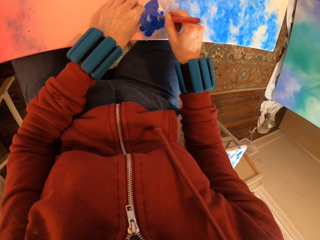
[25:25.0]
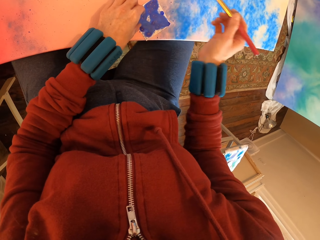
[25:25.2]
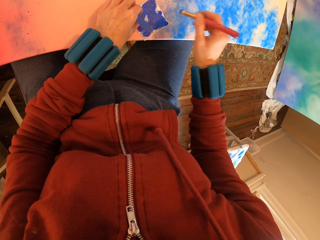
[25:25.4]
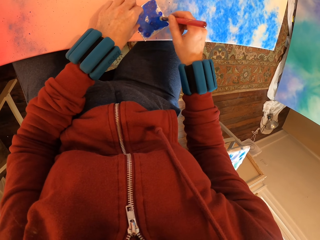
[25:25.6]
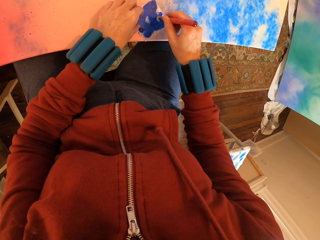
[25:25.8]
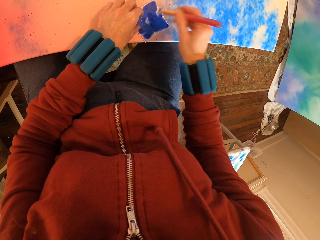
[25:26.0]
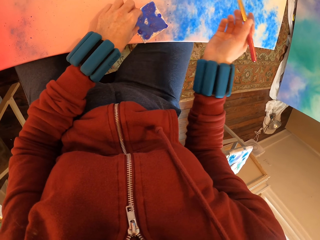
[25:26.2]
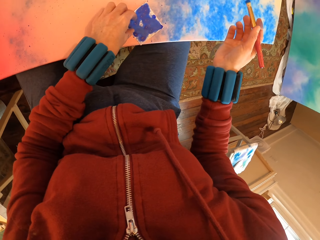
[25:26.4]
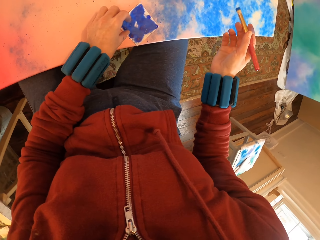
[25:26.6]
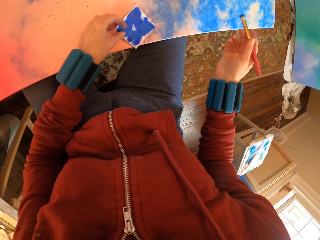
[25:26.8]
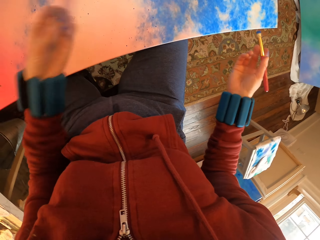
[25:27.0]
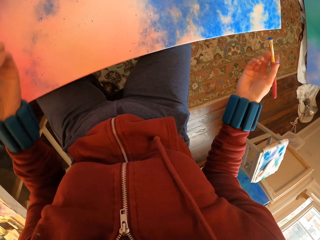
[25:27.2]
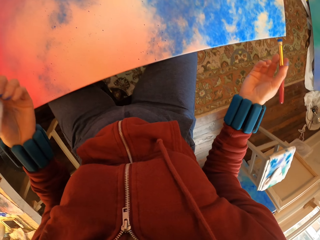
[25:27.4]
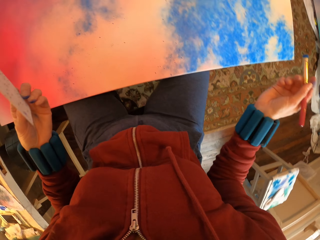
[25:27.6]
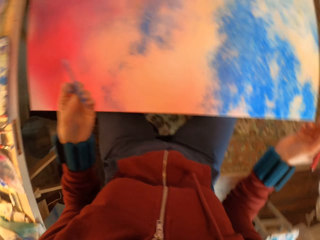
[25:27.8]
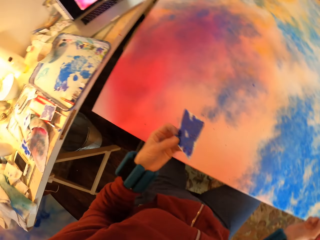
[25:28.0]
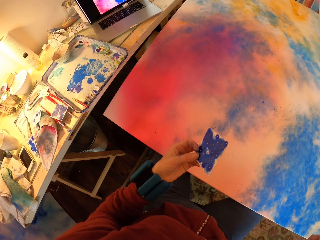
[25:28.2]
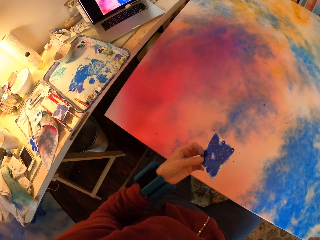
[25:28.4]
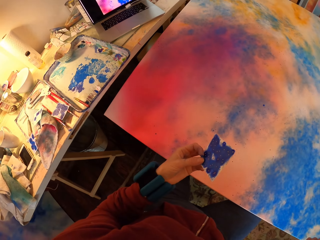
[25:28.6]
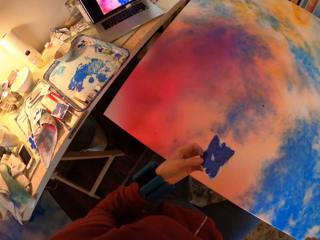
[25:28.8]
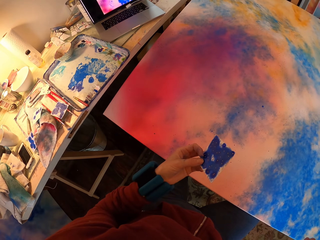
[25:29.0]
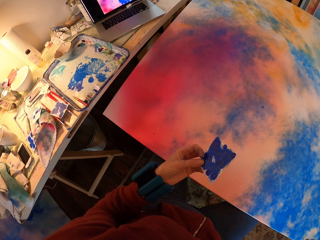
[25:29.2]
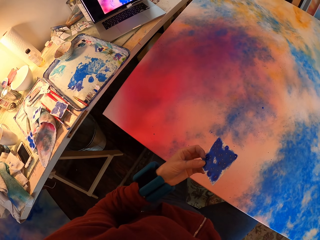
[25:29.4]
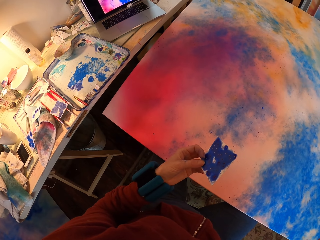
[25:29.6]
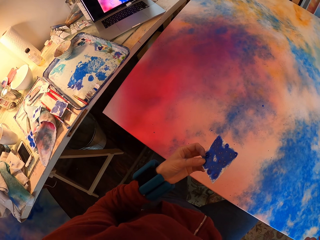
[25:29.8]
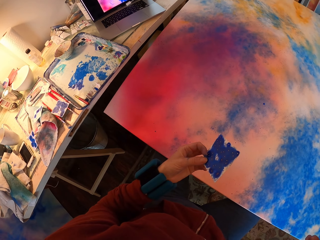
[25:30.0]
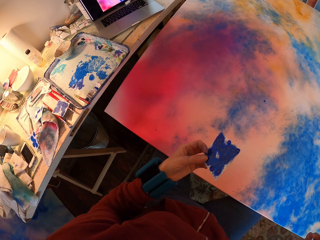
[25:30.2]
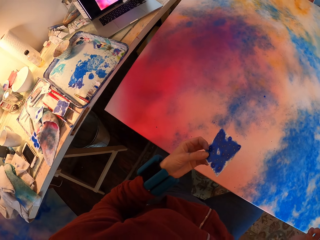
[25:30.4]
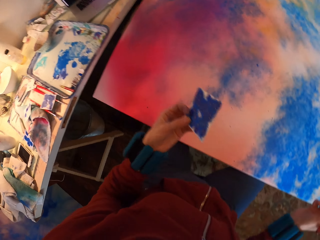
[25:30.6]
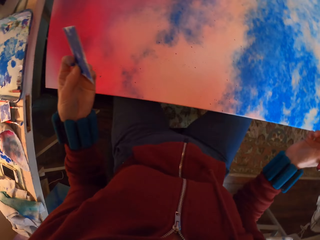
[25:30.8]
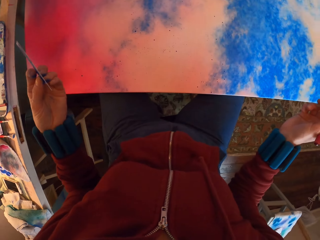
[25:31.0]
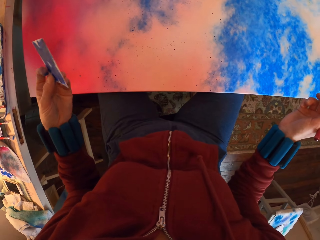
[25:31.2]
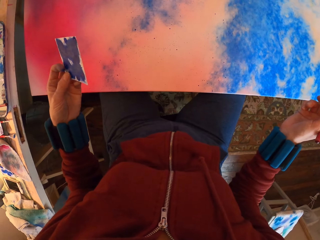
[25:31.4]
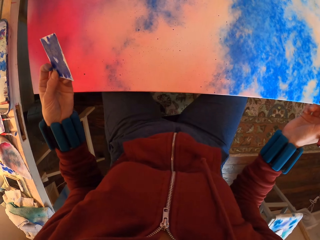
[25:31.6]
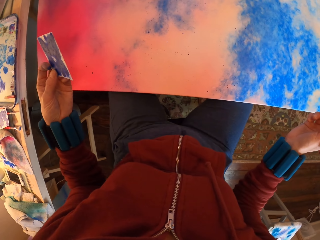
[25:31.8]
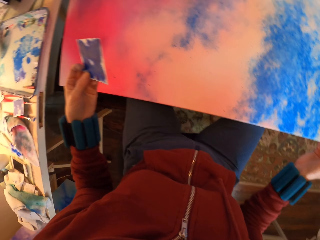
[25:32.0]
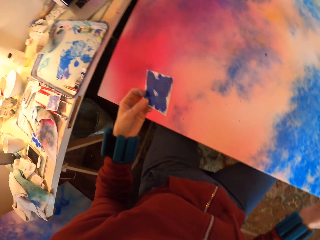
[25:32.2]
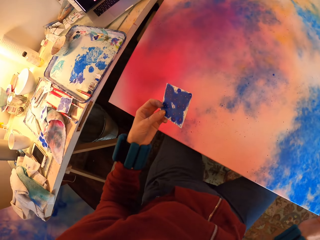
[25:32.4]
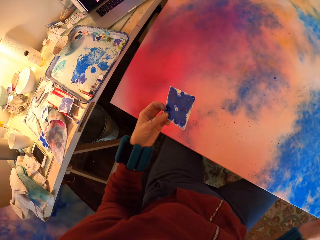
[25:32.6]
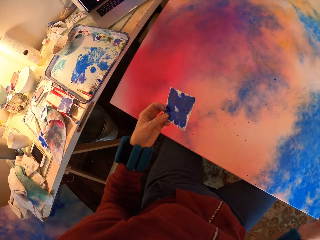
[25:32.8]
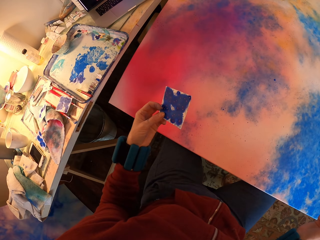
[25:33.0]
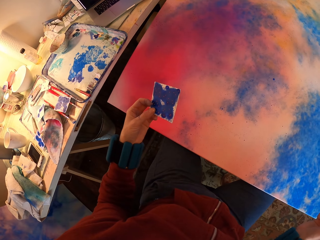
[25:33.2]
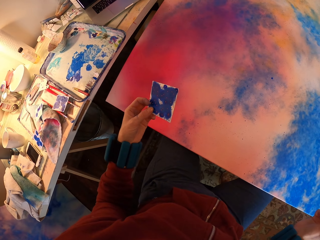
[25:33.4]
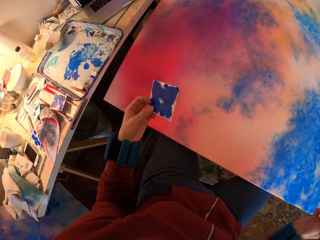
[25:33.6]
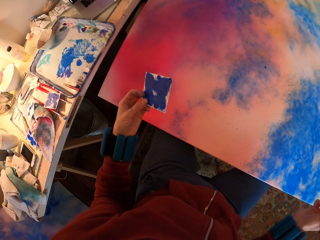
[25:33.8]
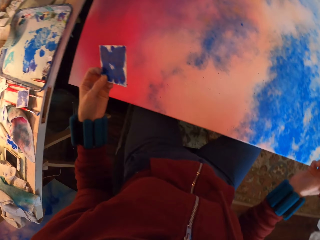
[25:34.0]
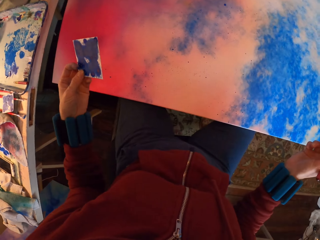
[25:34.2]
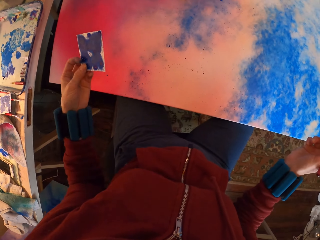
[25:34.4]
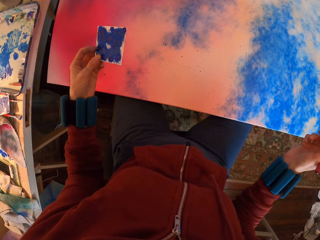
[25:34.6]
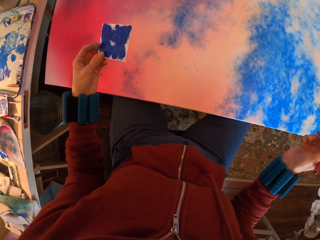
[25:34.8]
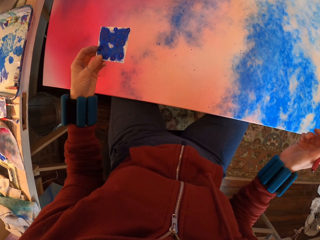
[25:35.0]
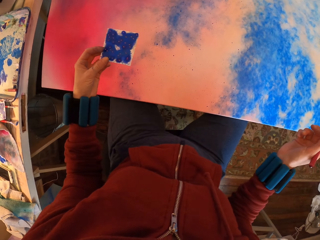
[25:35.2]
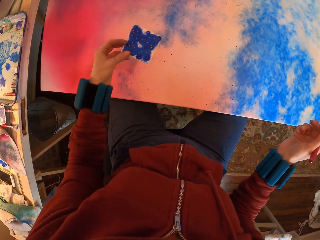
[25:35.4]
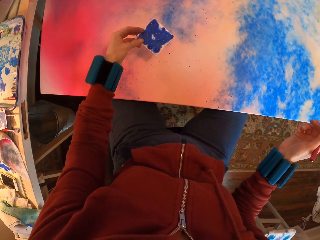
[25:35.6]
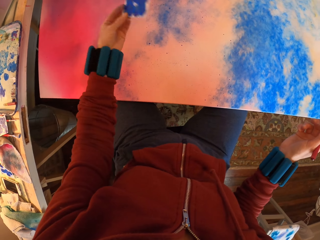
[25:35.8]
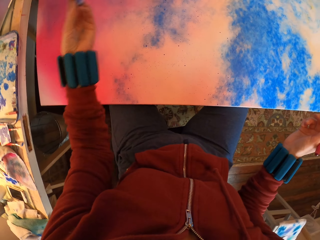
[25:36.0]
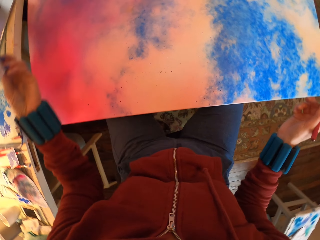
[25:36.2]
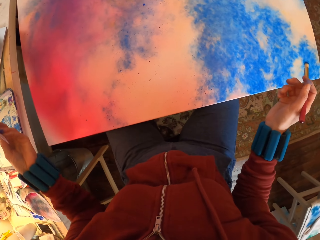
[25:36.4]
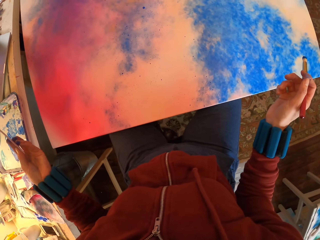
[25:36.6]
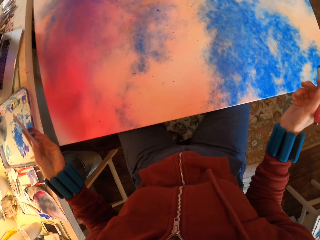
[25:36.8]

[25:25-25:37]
The camera wearer looks at the painting.

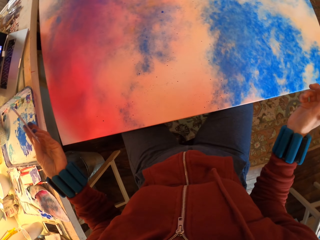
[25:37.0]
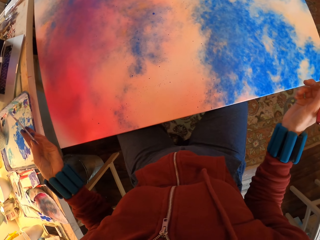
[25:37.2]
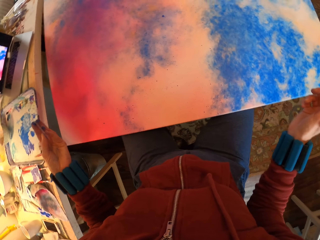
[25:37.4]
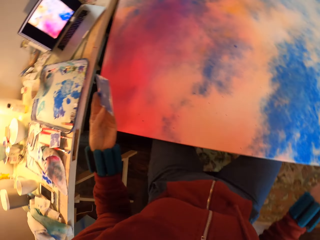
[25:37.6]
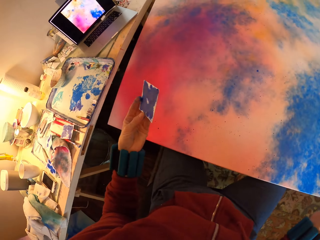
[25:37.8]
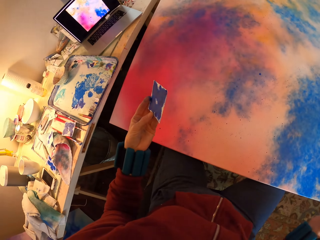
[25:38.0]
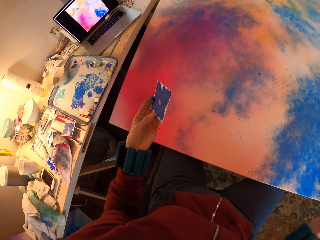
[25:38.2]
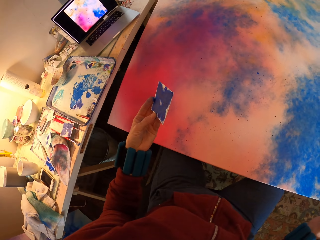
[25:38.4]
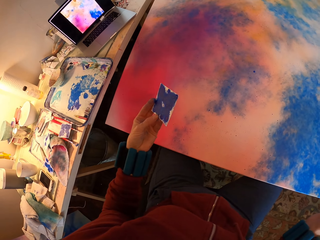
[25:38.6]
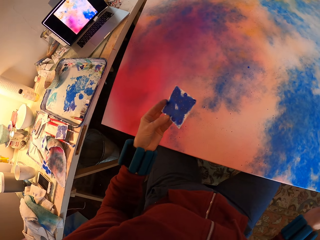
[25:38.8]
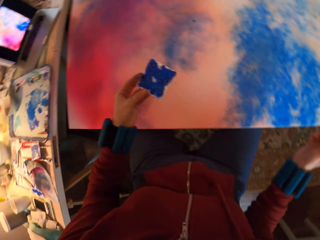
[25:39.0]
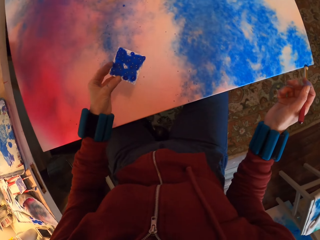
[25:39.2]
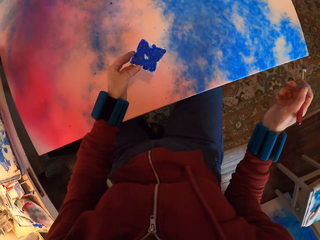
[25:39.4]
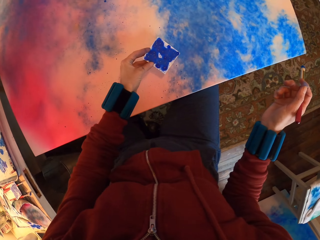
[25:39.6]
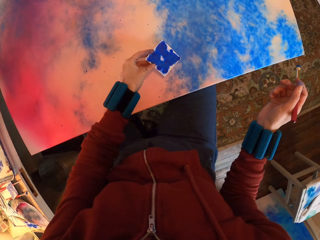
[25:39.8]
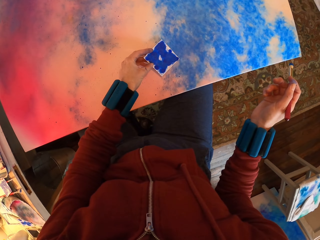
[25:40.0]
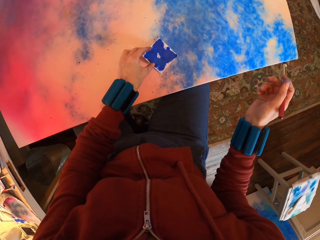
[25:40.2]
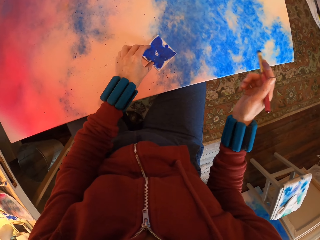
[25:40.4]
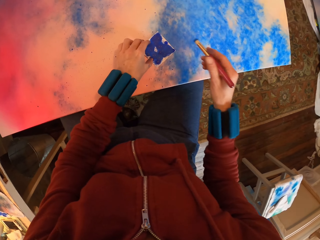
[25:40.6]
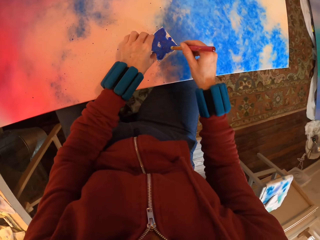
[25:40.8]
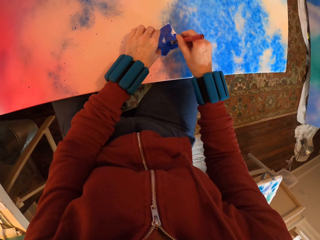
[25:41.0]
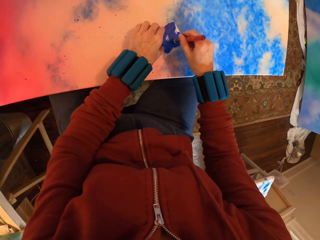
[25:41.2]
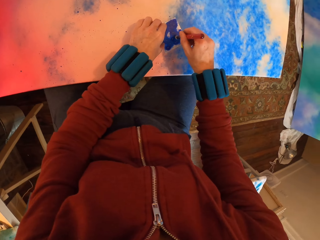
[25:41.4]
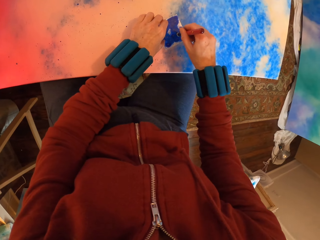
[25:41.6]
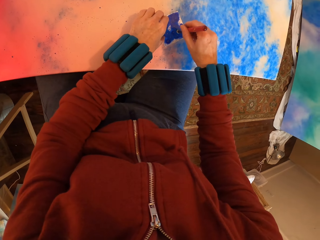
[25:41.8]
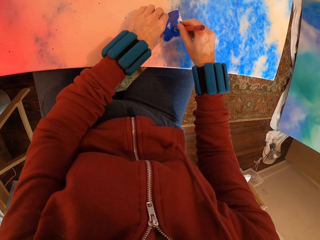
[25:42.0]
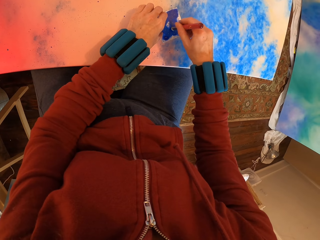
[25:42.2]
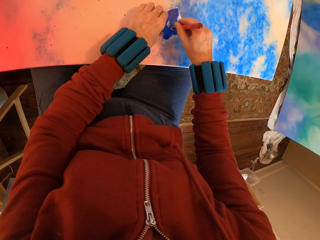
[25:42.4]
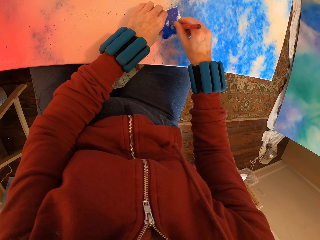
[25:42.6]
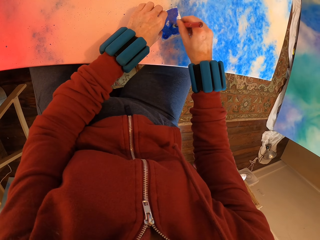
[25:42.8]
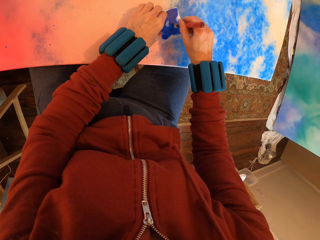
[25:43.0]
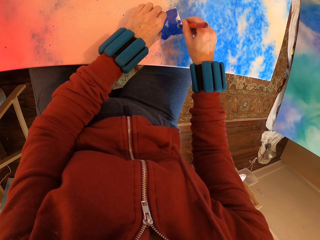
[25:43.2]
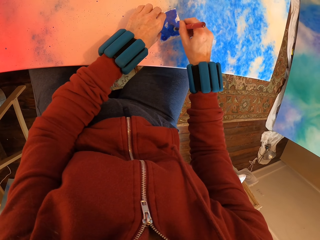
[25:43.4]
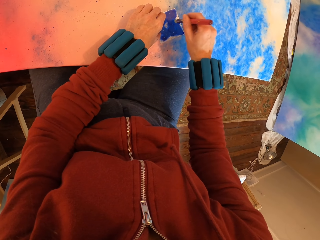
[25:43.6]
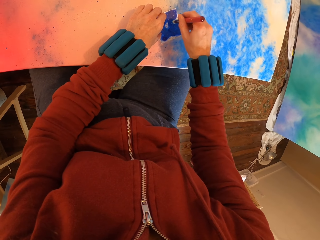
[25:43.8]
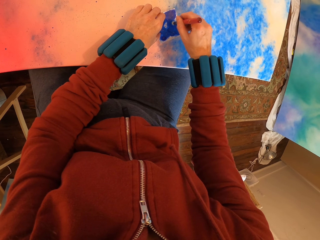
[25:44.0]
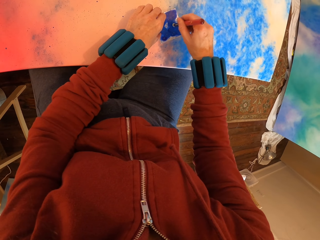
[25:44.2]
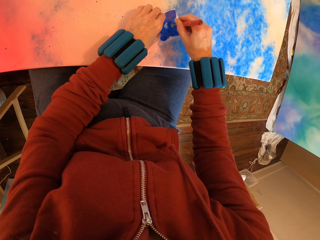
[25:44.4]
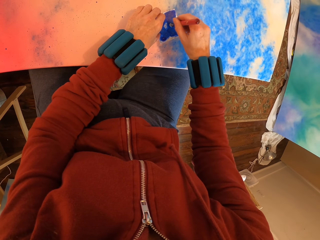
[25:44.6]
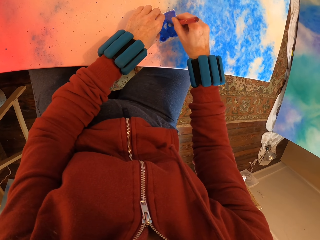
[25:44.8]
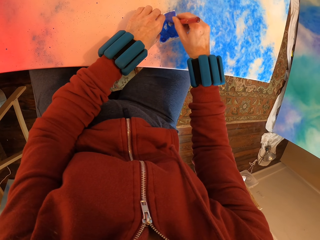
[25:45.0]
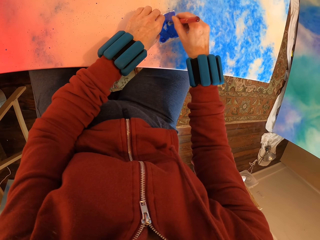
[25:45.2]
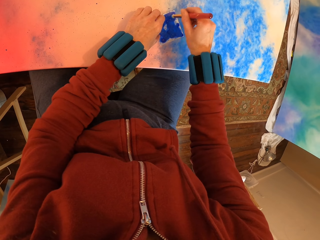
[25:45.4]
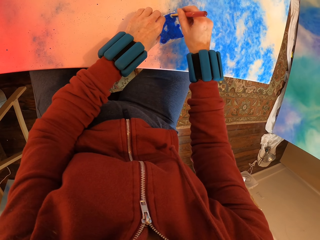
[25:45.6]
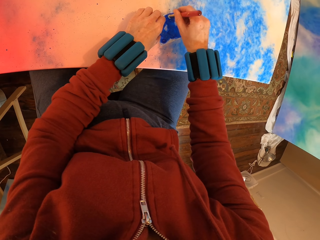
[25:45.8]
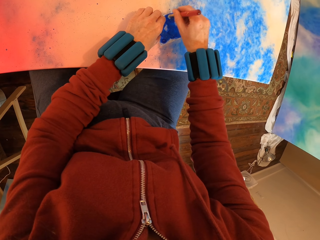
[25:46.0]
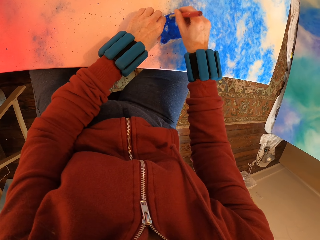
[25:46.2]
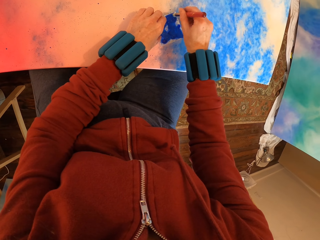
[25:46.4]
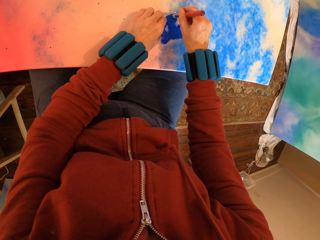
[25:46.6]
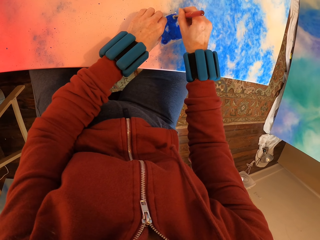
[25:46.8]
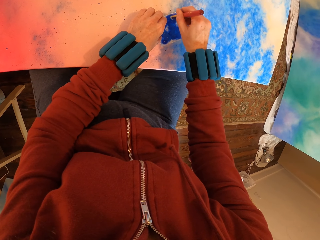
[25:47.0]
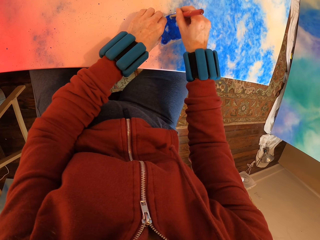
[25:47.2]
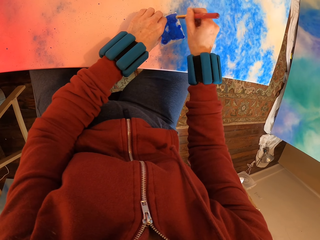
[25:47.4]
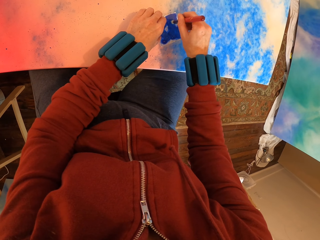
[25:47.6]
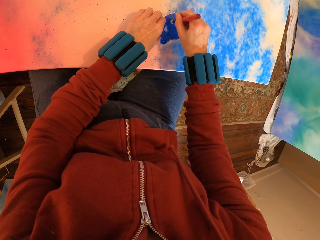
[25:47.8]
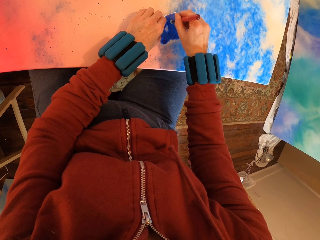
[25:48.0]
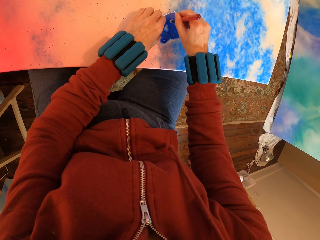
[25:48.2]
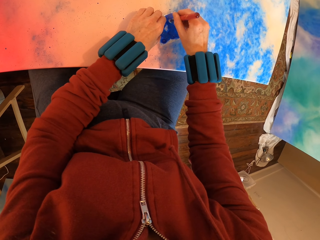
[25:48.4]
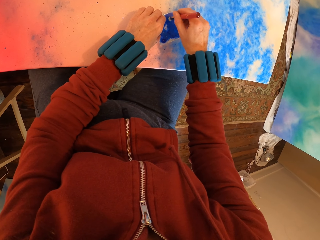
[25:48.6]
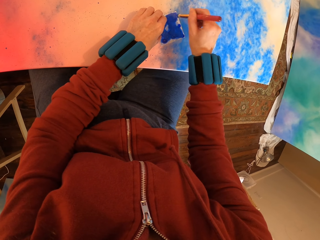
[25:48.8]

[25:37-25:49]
The camera wearer applies paint with a brush on the painting.
